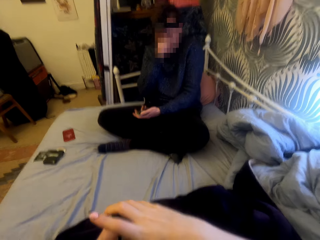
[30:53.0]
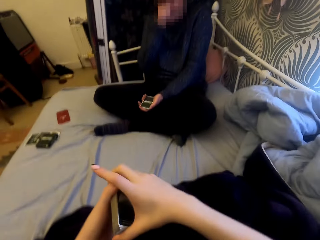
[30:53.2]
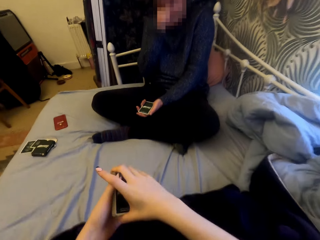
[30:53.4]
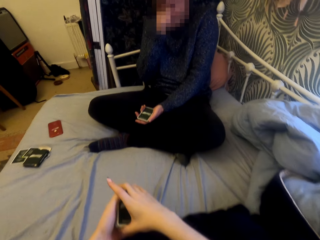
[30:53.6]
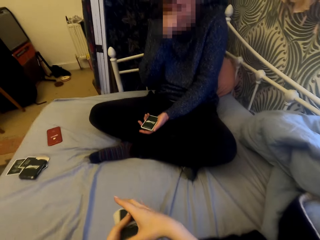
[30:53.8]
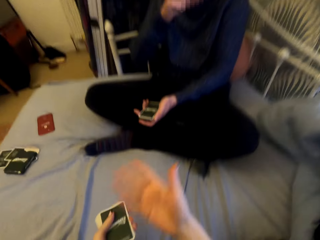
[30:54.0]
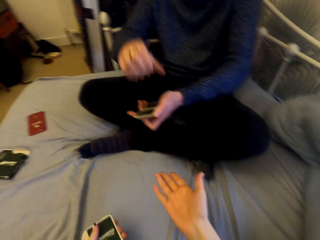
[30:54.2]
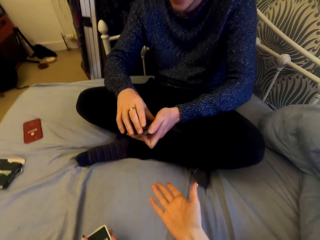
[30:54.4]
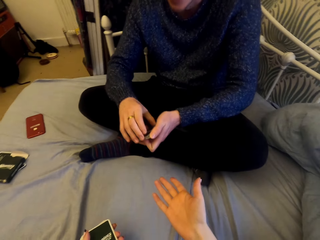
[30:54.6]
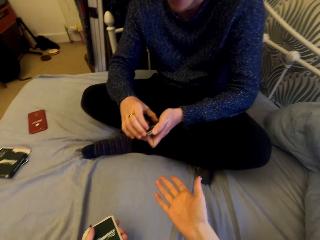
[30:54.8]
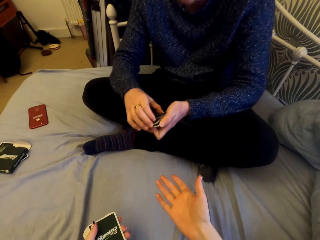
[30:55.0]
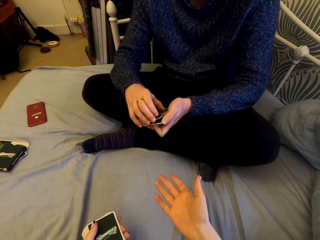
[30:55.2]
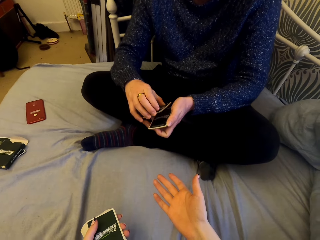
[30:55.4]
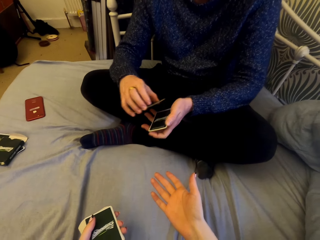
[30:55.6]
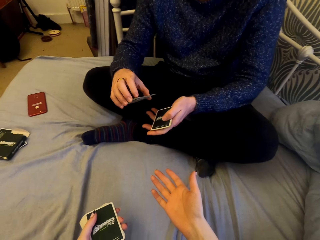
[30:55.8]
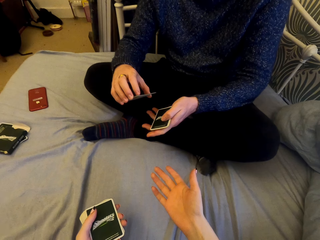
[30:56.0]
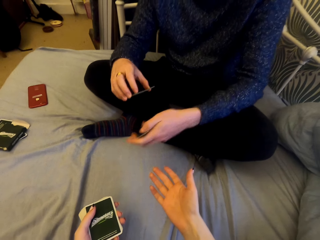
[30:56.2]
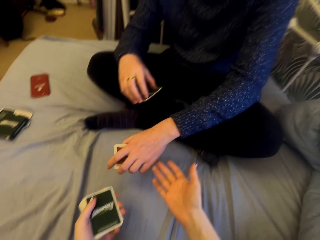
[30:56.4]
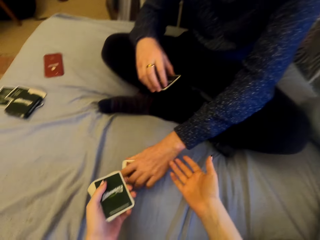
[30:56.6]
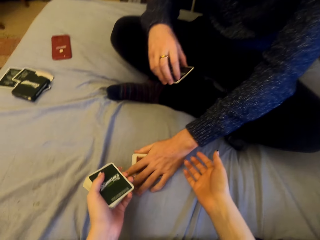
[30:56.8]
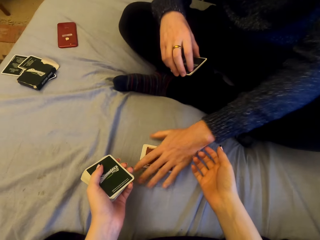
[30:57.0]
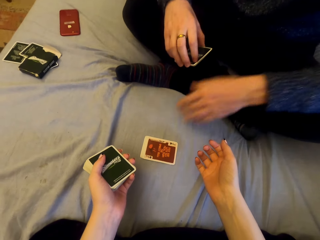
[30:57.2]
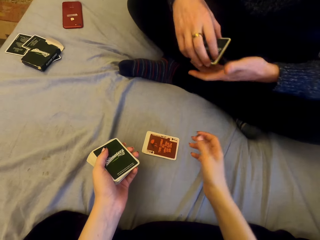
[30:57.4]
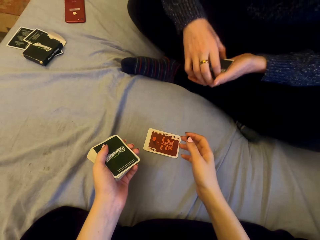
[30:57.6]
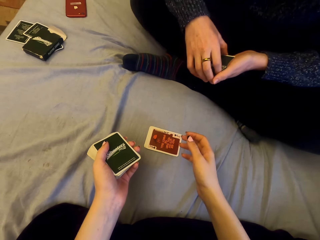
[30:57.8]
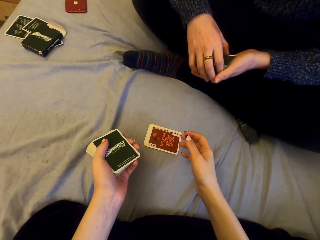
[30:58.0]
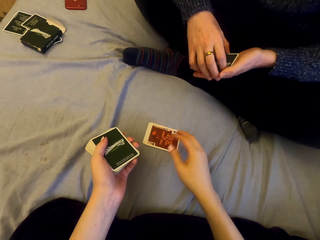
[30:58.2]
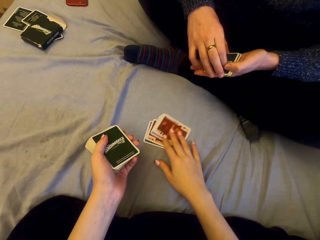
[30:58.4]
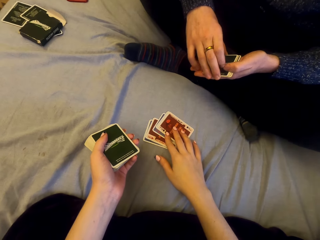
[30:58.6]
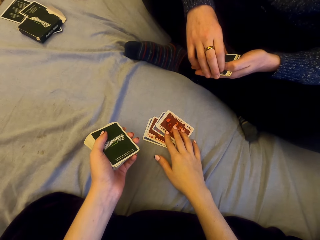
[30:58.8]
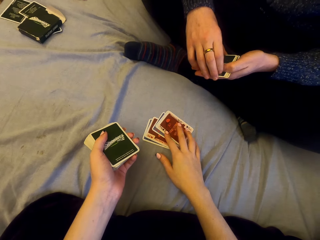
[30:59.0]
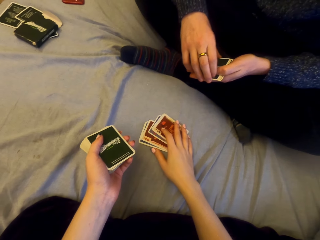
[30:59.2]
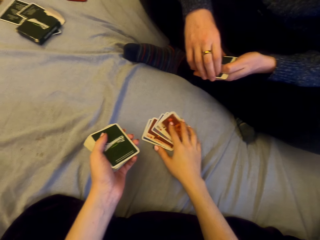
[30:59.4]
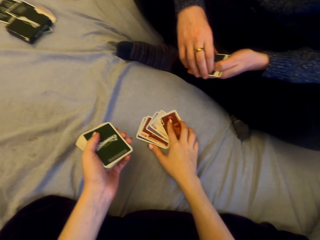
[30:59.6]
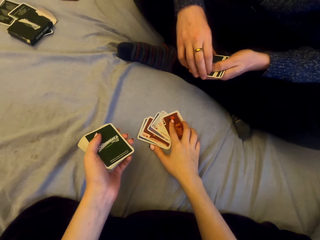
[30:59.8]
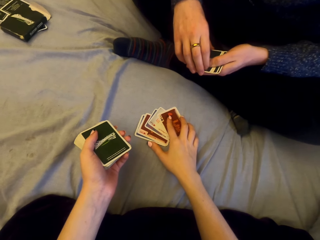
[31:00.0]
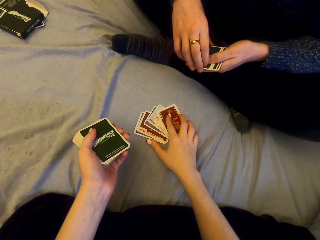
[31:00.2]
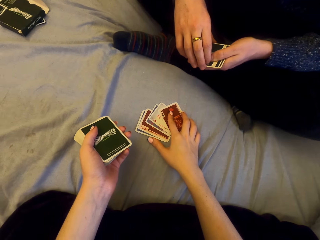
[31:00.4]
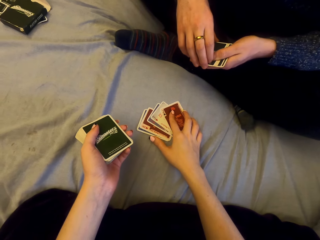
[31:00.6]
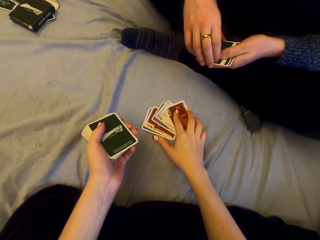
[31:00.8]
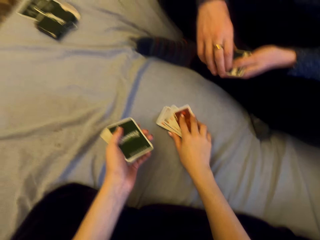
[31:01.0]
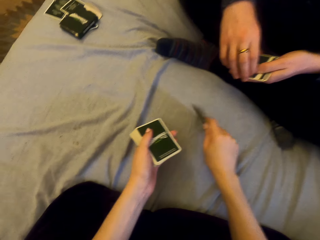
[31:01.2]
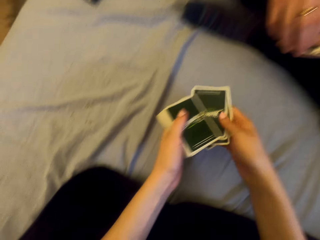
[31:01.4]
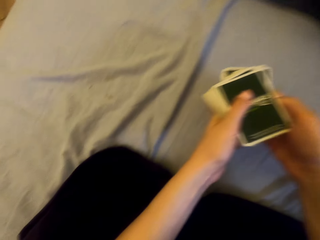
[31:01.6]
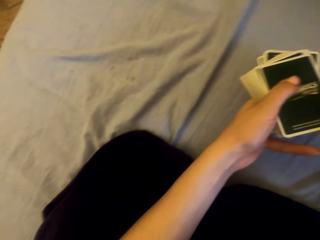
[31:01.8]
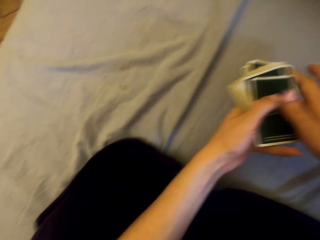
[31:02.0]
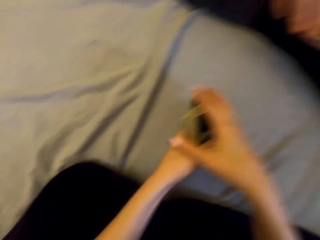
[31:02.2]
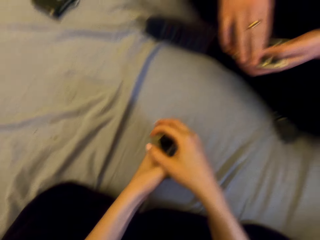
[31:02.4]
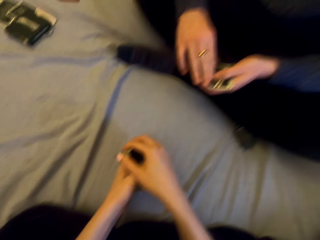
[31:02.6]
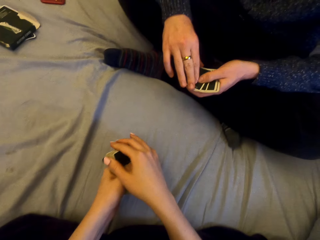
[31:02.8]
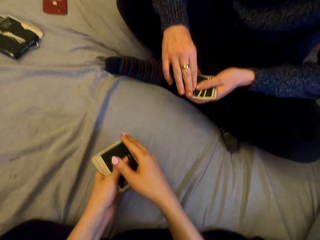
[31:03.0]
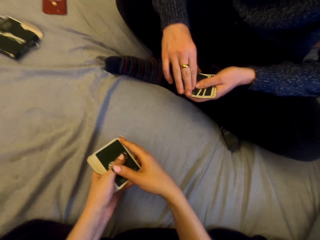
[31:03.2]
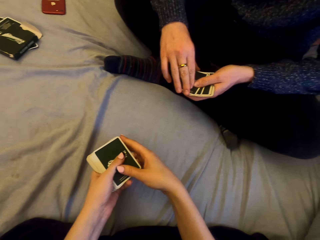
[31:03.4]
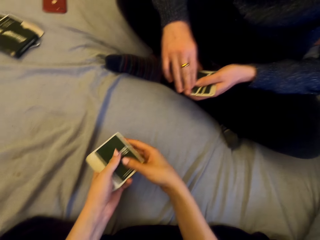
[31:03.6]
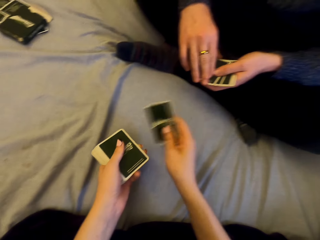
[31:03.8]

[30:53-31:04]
The man puts the cards down. The camera wearer puts the cards on the sheet. They talk with the man. They touch the cards. They pick the cards.

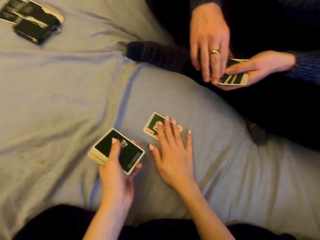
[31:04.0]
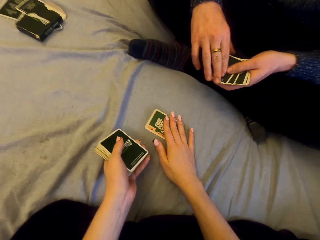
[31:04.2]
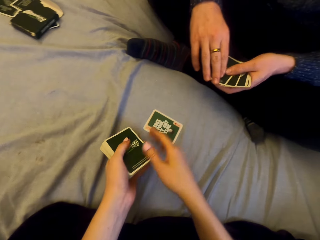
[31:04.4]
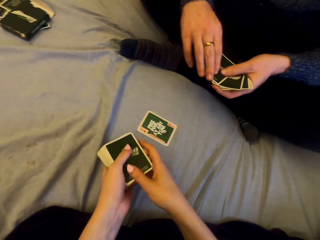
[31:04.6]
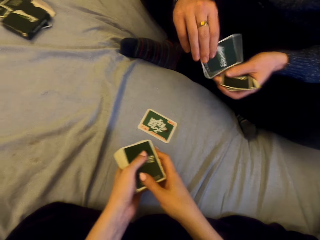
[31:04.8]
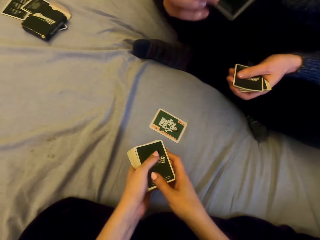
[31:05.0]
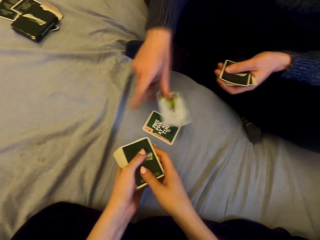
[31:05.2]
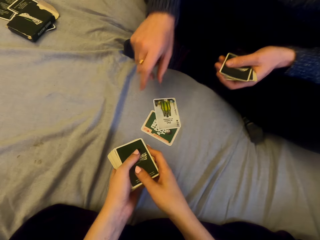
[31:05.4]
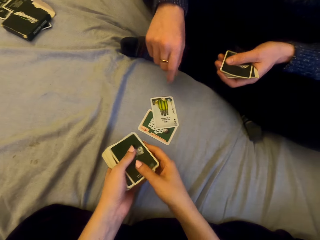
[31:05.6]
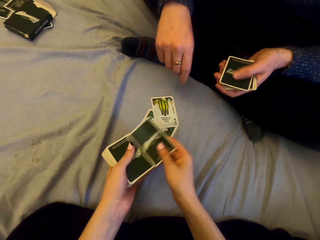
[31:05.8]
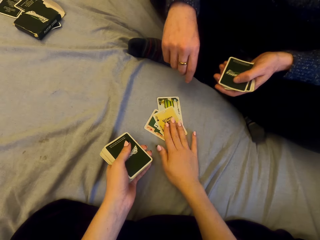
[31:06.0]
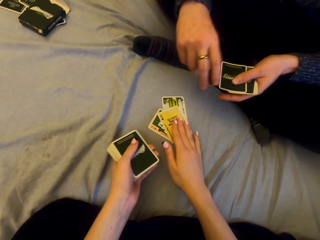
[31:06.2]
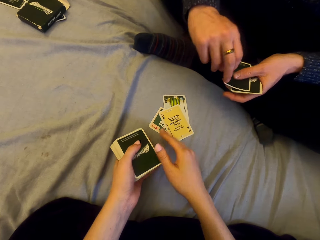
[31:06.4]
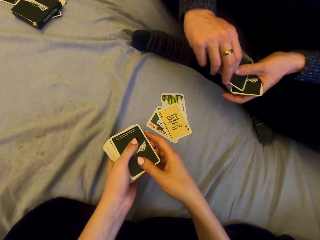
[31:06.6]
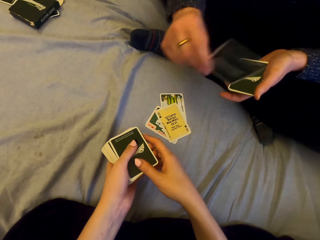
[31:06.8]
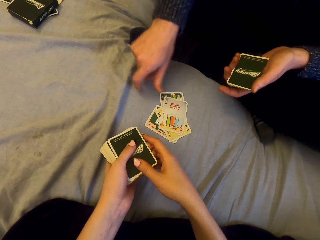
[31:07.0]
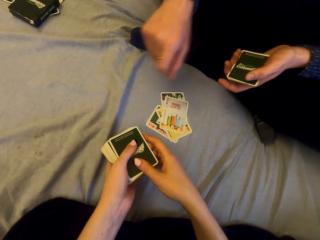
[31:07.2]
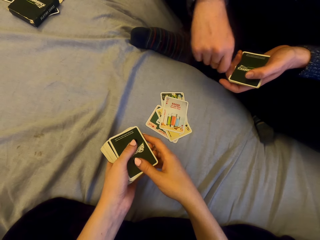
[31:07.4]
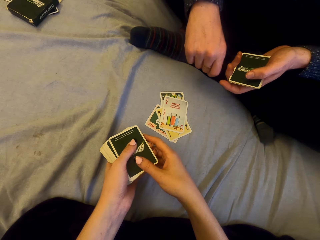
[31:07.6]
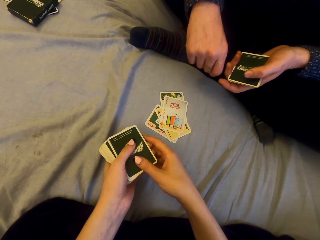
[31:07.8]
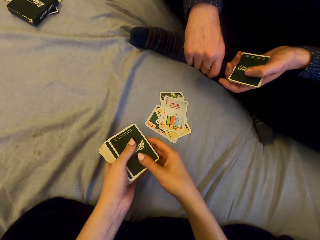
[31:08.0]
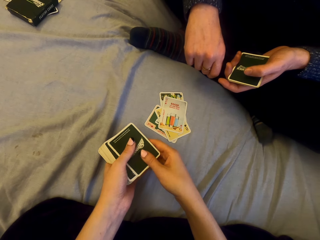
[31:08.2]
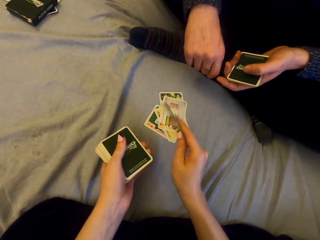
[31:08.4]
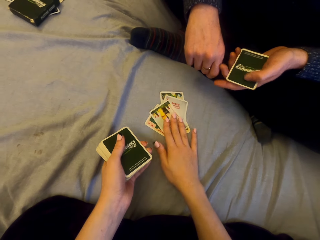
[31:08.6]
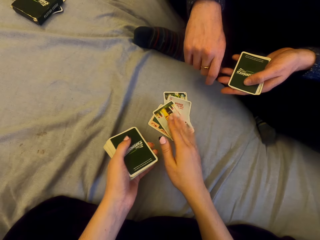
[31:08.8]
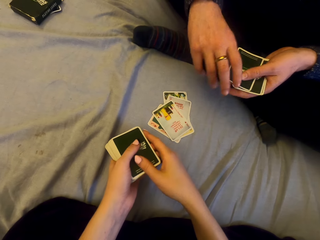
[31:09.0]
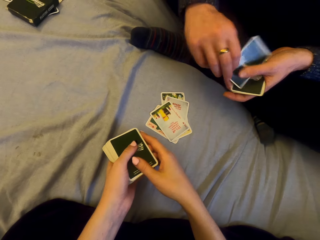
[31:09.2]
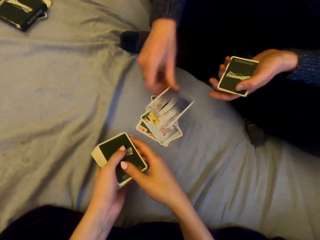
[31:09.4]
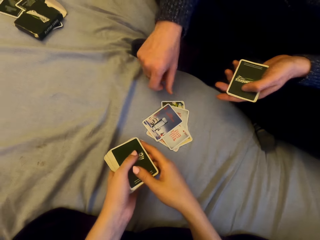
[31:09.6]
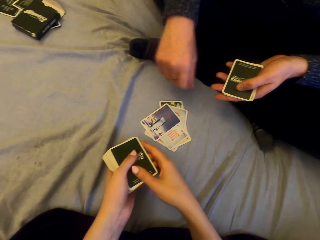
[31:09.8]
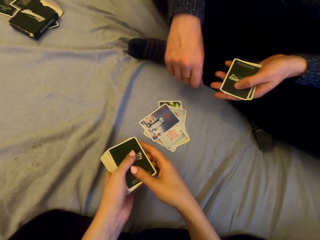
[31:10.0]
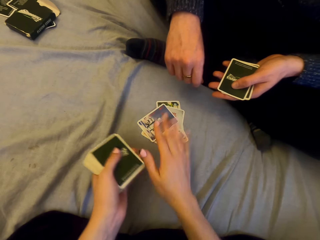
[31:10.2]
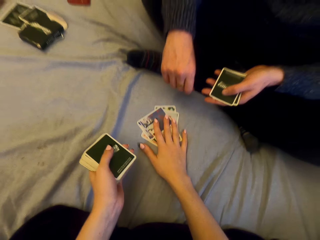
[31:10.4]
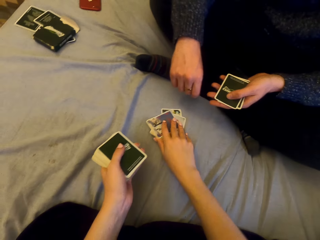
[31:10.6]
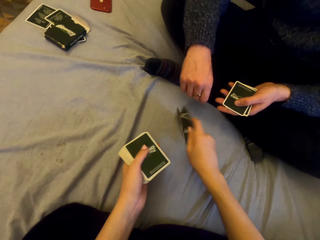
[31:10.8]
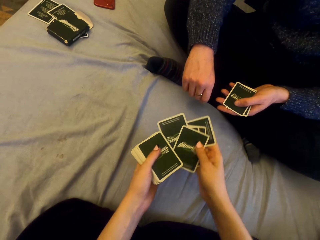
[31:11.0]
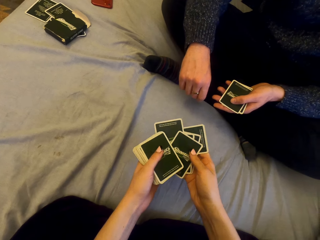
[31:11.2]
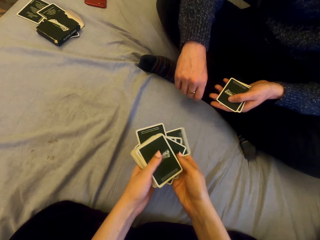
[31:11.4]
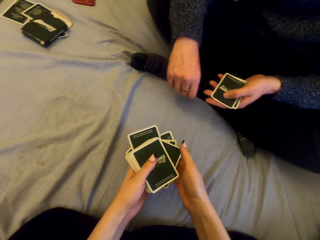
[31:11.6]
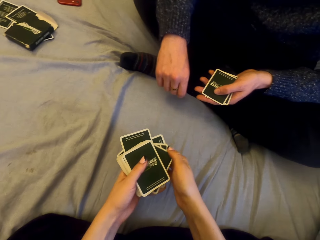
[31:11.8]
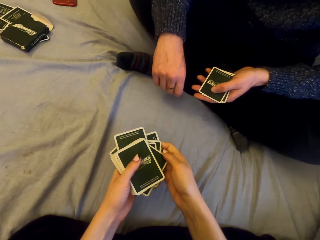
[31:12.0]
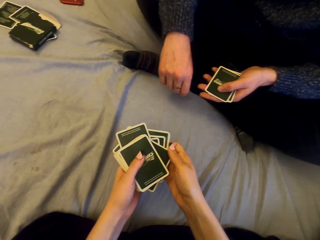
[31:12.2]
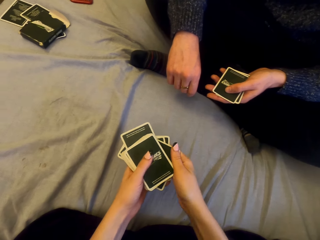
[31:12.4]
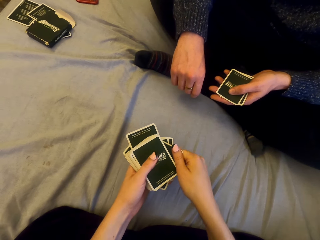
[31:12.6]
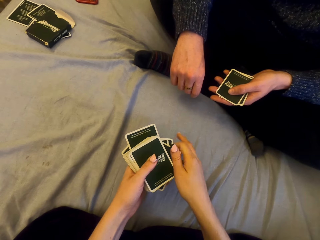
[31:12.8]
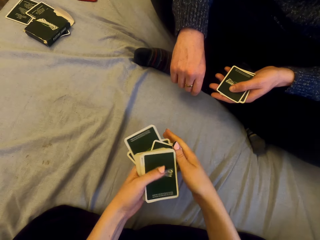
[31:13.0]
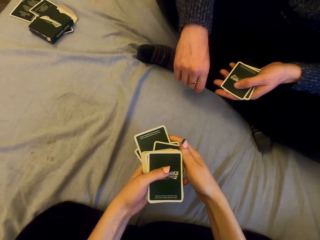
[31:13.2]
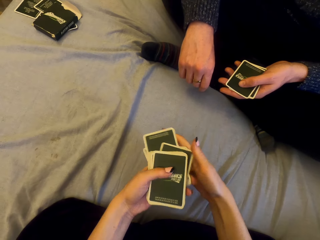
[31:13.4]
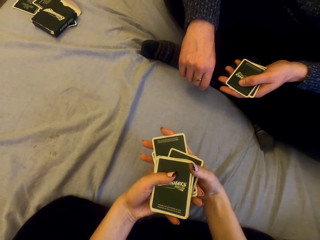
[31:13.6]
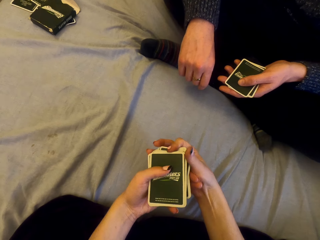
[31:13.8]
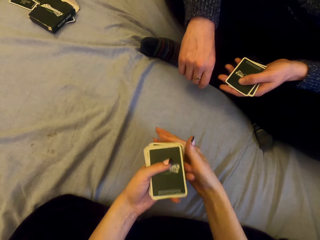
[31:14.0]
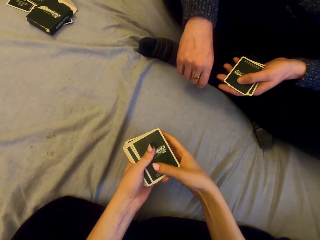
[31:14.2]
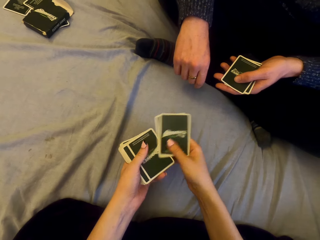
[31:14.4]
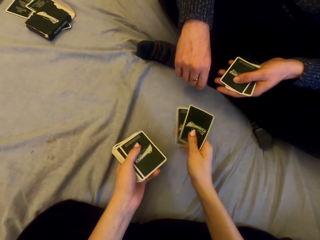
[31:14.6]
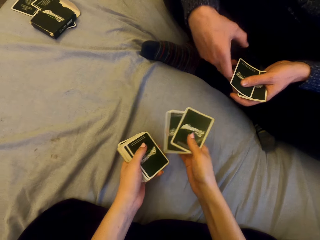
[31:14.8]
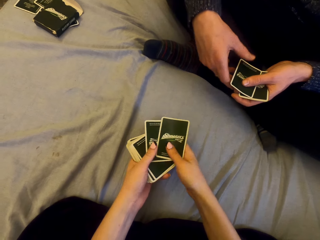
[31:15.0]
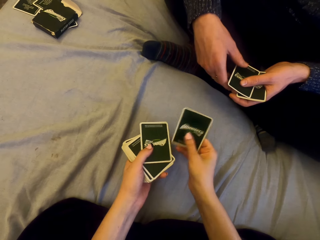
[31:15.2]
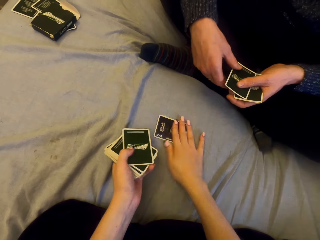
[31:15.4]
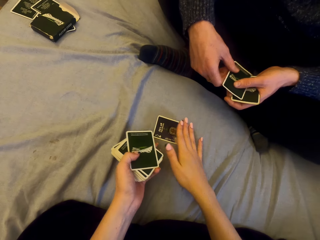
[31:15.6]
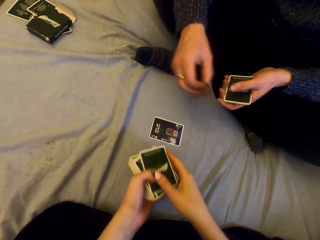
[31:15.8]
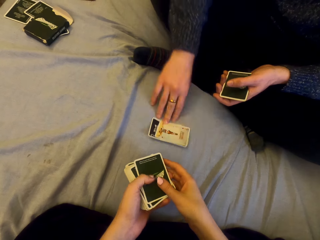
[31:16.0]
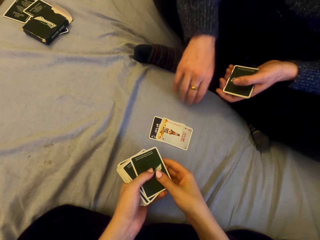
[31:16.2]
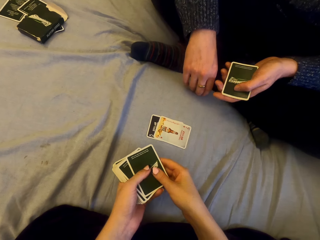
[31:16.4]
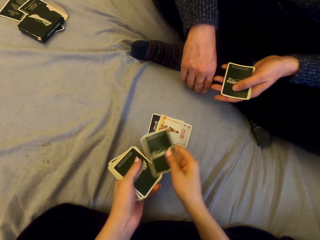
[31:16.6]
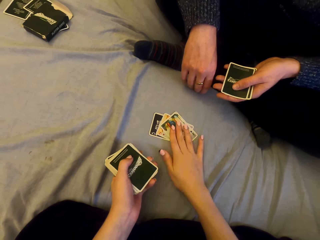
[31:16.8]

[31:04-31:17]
The camera wearer plays cards with the man. They put the card on the sheet. The man puts the card on the sheet. The camera wearer puts the card on the sheet. The man puts the card on the sheet. He does so again. The camera wearer picks the cards. They play cards with the man. They put the card on the sheet. The man puts the card on the sheet.
